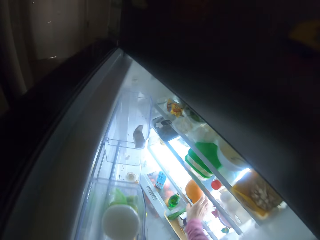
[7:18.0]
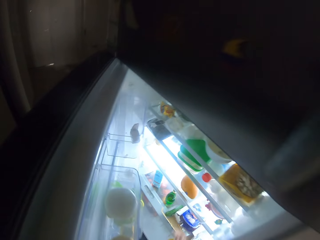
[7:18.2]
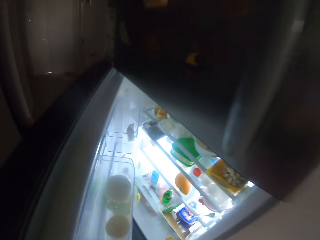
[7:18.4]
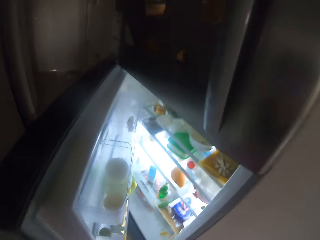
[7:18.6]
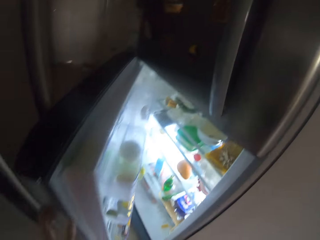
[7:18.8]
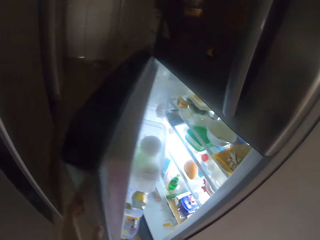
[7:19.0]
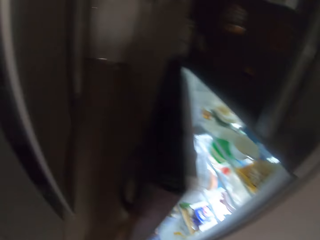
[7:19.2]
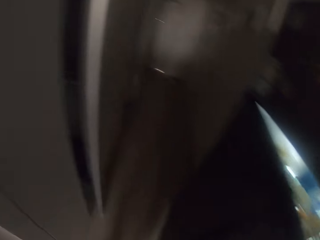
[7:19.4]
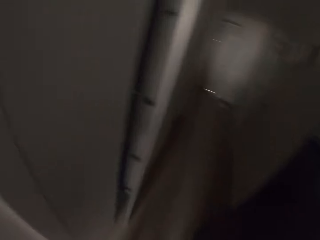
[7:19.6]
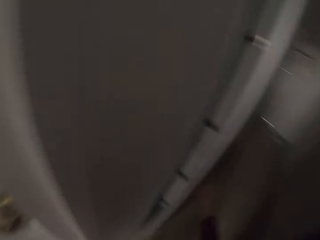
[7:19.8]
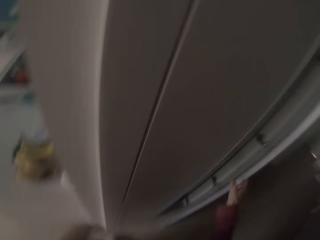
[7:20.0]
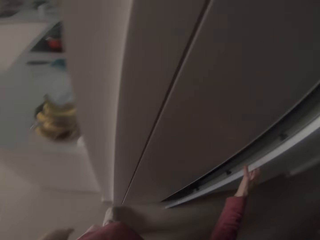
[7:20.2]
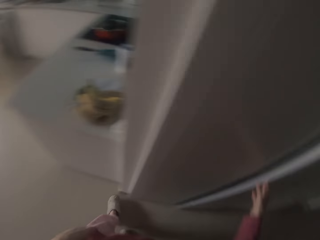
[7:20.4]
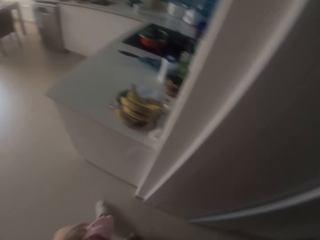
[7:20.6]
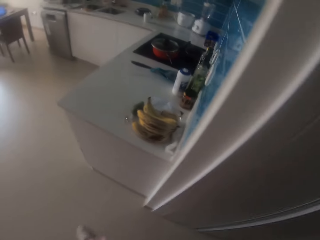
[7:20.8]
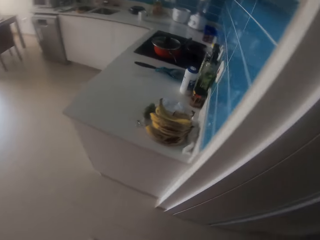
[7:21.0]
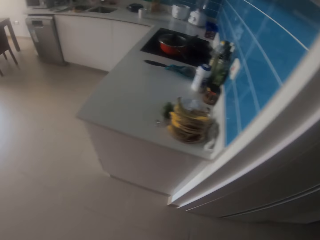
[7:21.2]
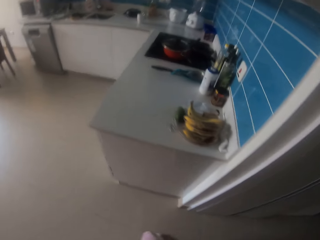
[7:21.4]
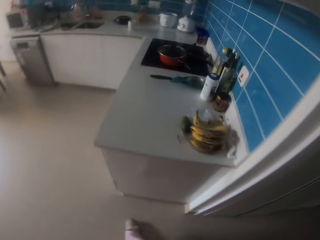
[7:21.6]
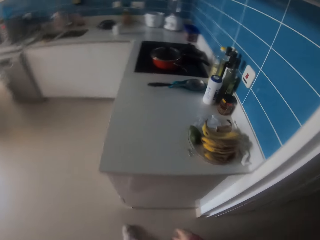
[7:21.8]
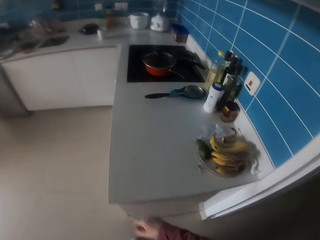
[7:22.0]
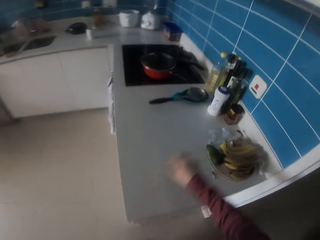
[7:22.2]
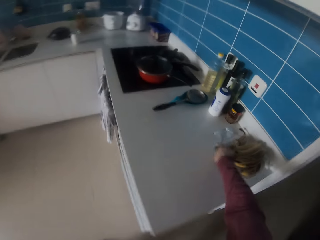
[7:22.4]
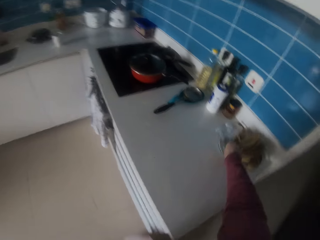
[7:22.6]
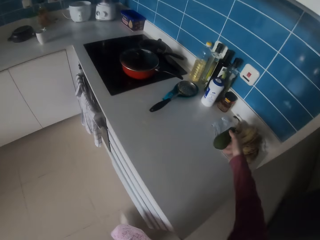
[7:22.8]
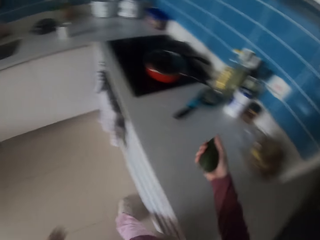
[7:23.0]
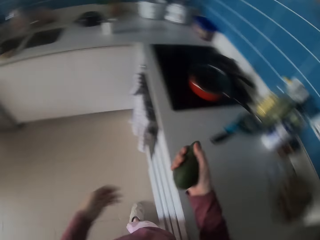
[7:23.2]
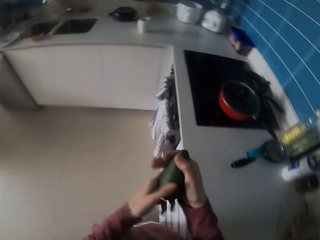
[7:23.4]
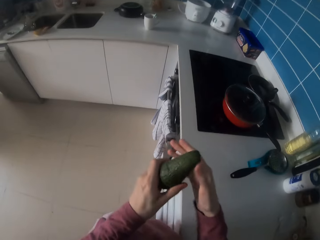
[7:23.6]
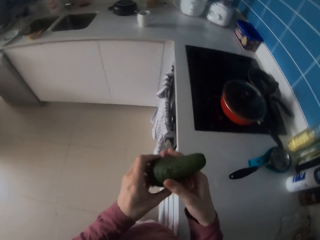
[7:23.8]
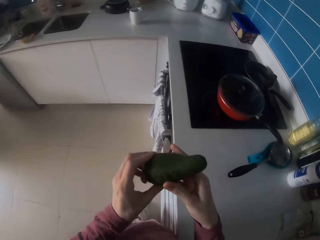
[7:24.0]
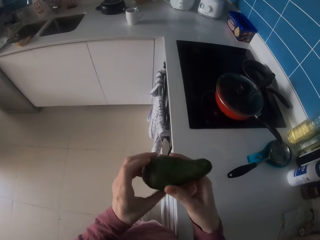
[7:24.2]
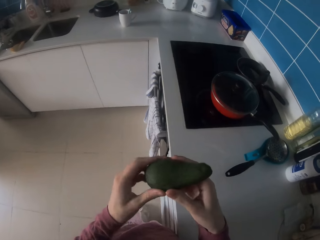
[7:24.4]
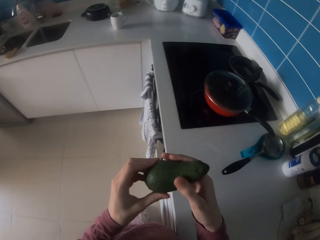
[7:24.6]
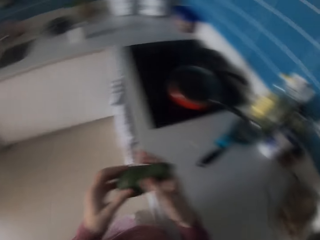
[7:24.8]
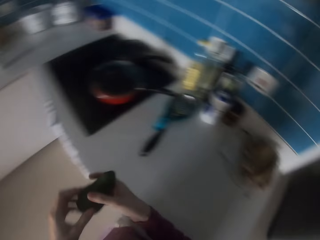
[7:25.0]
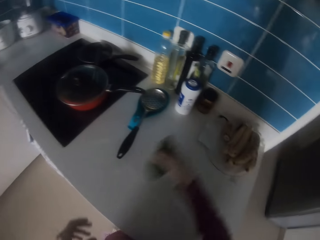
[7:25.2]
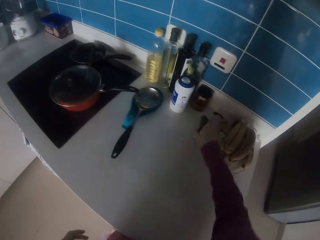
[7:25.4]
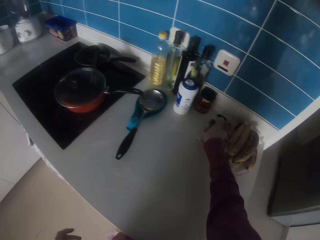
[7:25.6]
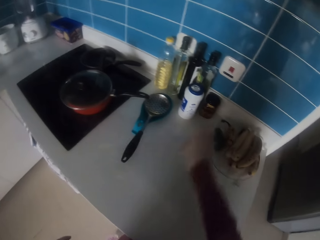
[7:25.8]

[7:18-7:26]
The camera wearer puts the mango in the fridge. They close the fridge. They walk away from the fridge. They pick up the avocado. They hold the avocado. They put down the avocado.

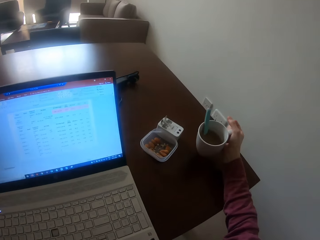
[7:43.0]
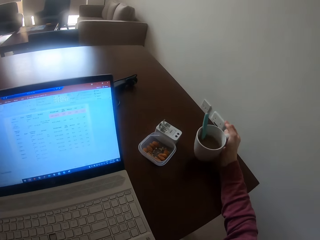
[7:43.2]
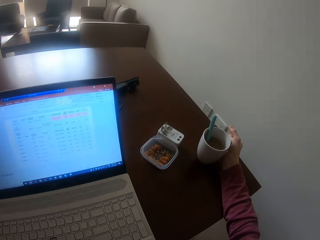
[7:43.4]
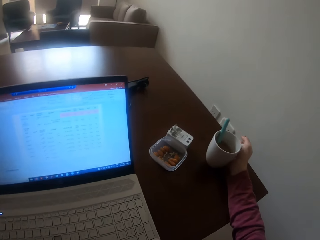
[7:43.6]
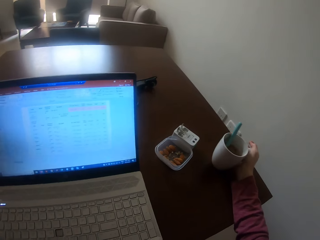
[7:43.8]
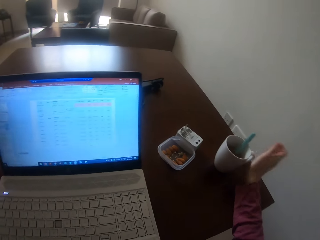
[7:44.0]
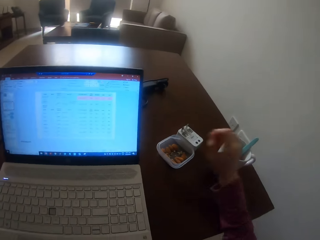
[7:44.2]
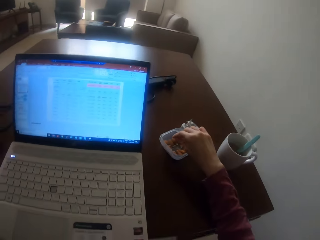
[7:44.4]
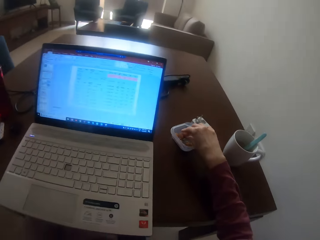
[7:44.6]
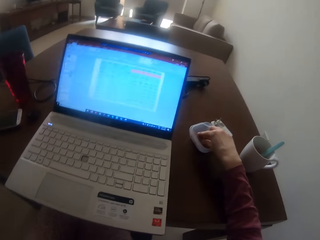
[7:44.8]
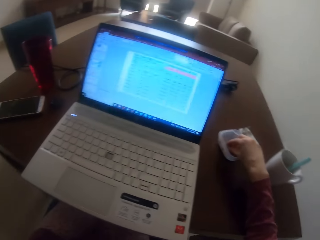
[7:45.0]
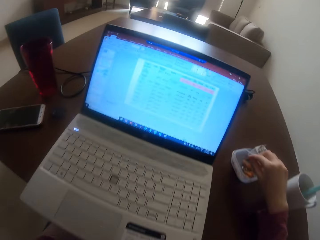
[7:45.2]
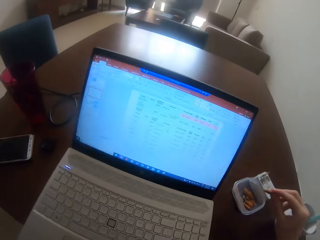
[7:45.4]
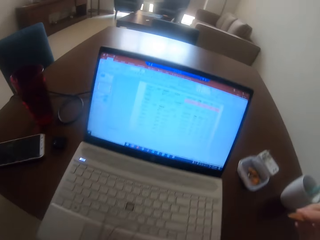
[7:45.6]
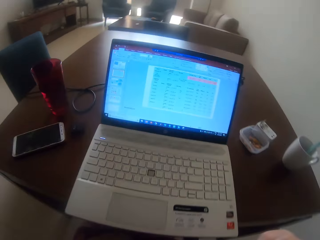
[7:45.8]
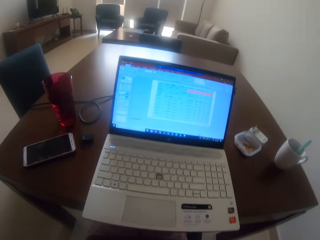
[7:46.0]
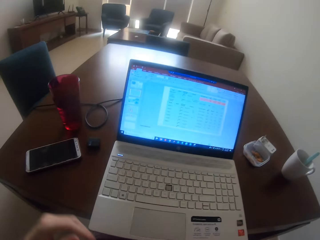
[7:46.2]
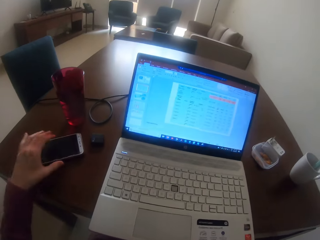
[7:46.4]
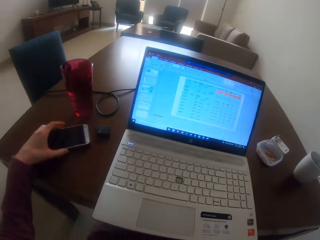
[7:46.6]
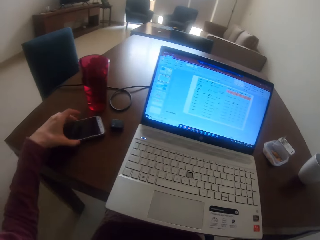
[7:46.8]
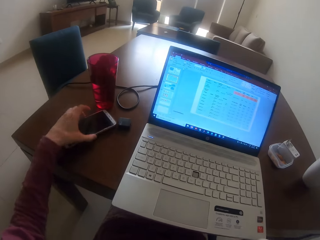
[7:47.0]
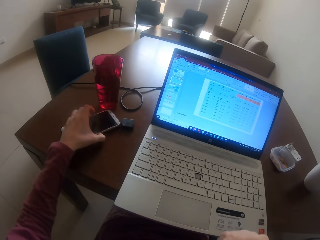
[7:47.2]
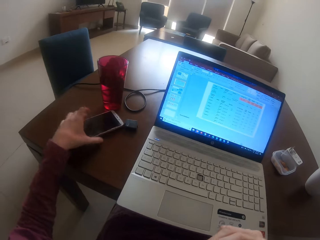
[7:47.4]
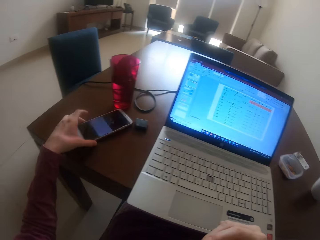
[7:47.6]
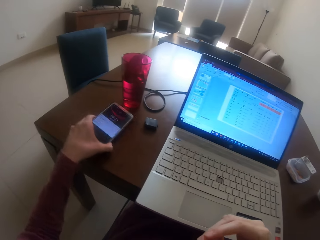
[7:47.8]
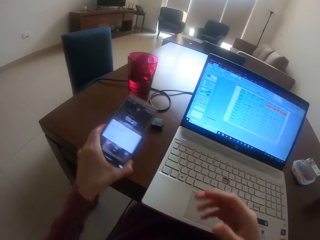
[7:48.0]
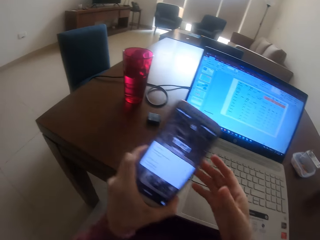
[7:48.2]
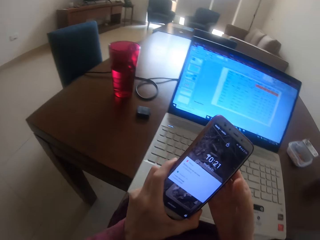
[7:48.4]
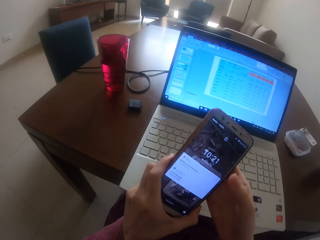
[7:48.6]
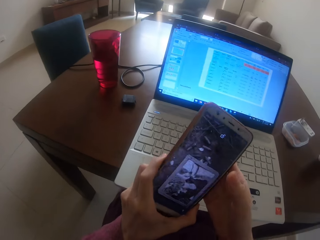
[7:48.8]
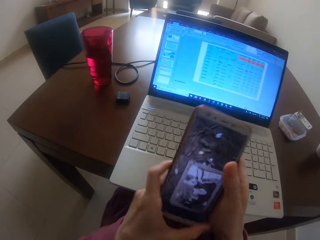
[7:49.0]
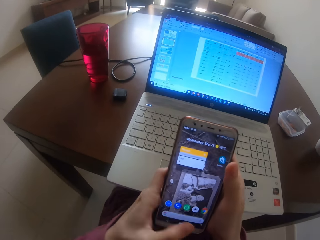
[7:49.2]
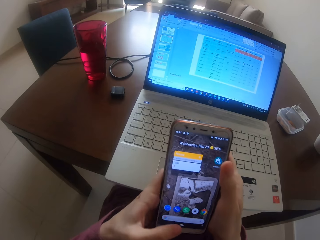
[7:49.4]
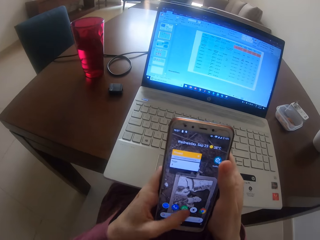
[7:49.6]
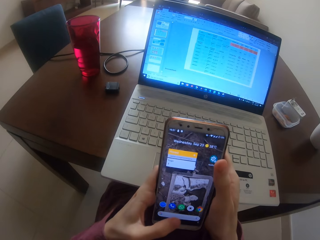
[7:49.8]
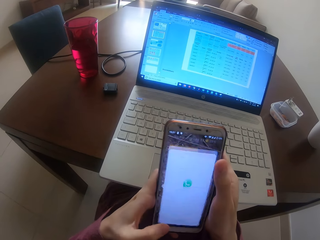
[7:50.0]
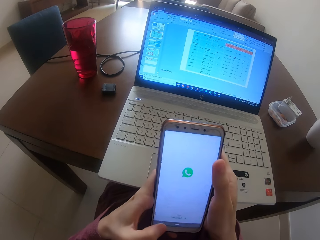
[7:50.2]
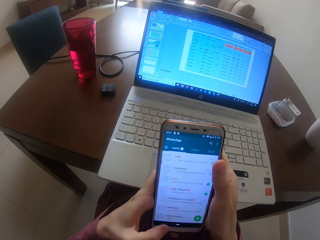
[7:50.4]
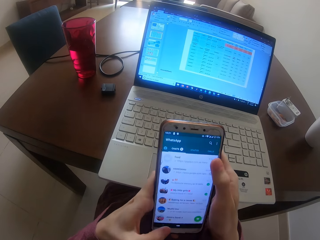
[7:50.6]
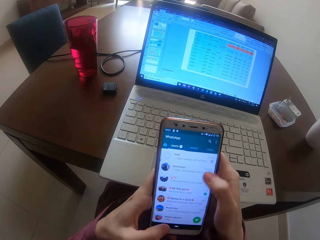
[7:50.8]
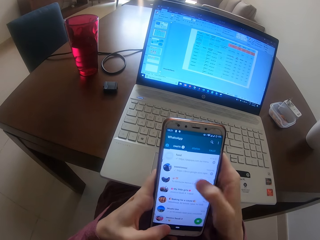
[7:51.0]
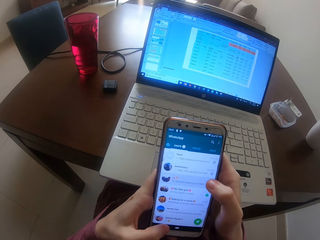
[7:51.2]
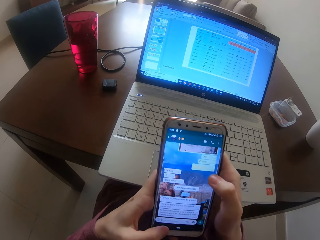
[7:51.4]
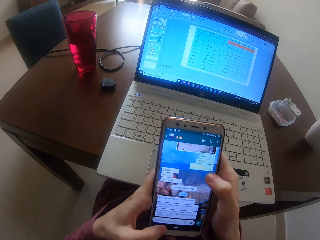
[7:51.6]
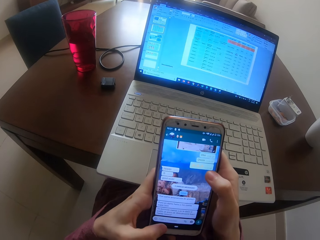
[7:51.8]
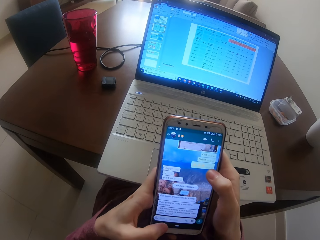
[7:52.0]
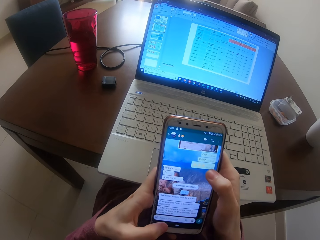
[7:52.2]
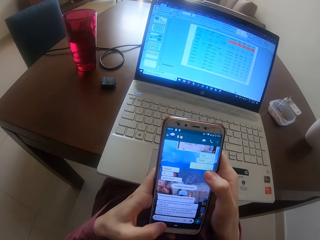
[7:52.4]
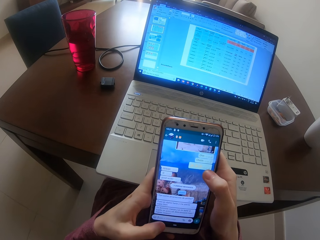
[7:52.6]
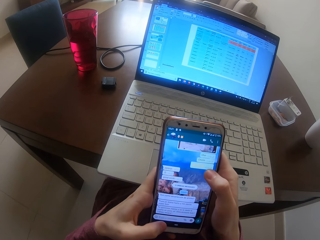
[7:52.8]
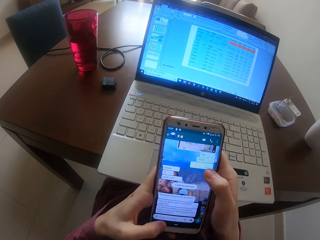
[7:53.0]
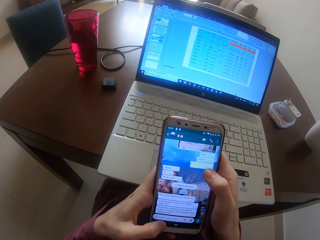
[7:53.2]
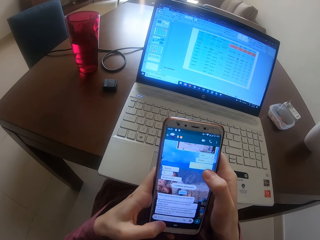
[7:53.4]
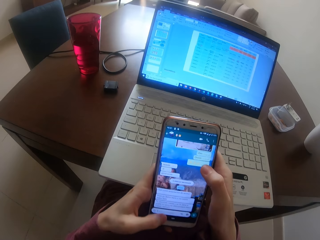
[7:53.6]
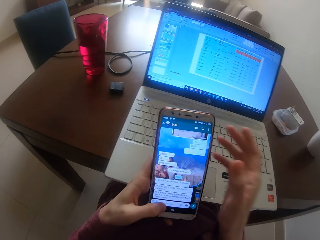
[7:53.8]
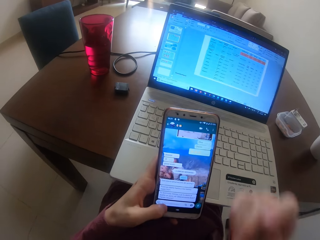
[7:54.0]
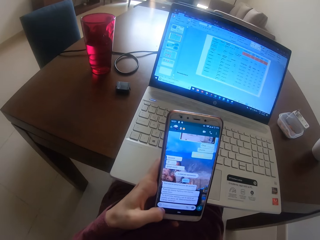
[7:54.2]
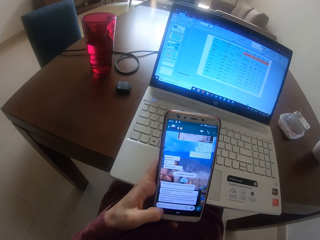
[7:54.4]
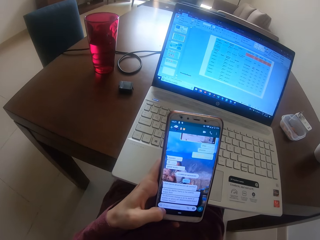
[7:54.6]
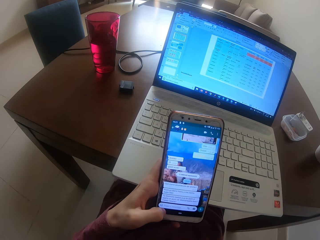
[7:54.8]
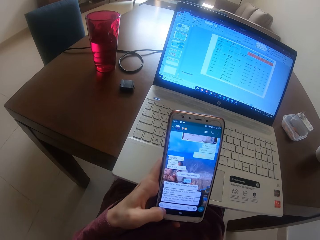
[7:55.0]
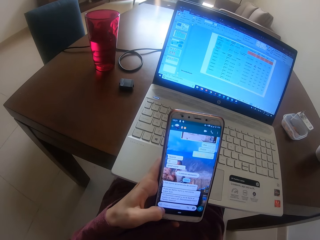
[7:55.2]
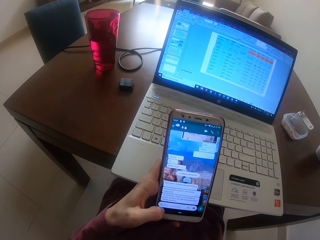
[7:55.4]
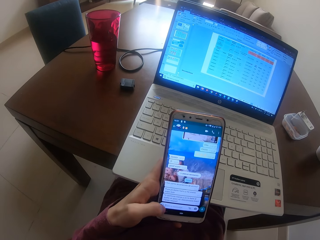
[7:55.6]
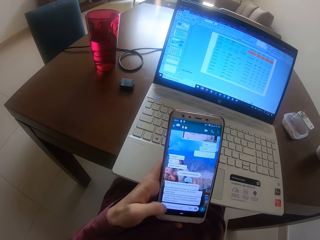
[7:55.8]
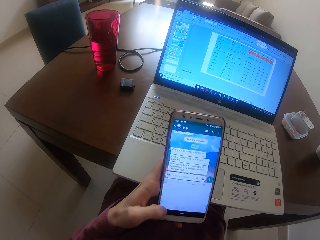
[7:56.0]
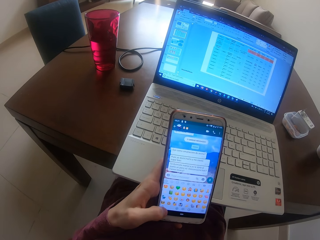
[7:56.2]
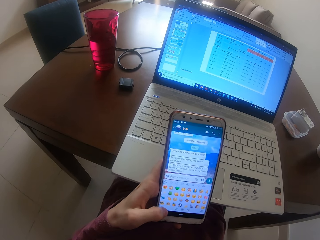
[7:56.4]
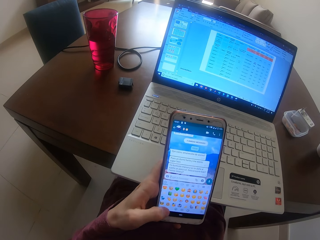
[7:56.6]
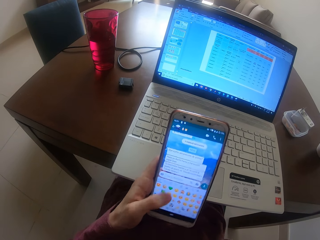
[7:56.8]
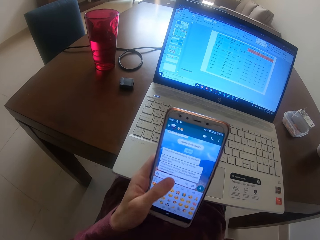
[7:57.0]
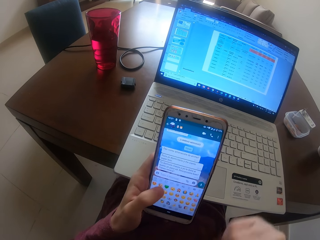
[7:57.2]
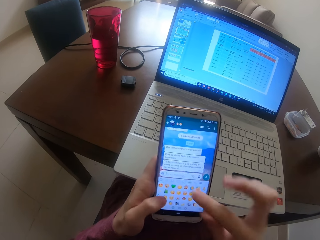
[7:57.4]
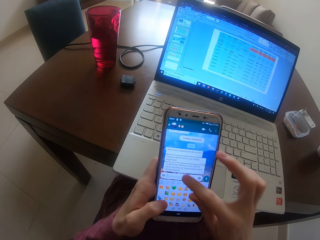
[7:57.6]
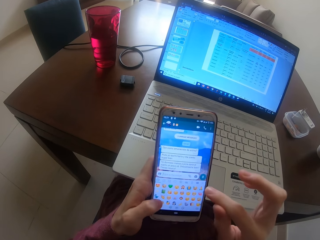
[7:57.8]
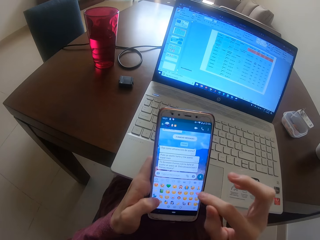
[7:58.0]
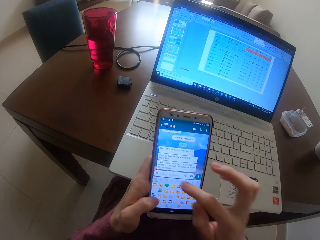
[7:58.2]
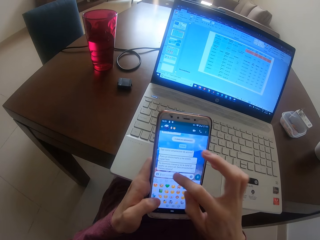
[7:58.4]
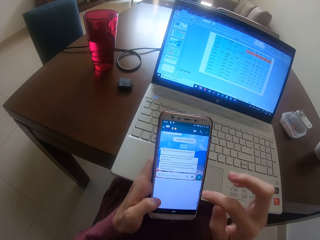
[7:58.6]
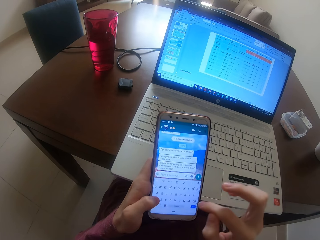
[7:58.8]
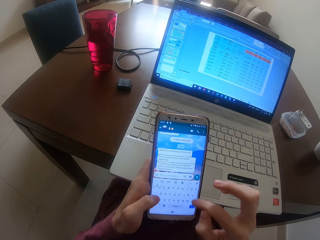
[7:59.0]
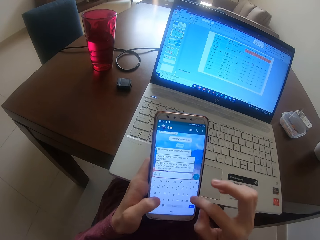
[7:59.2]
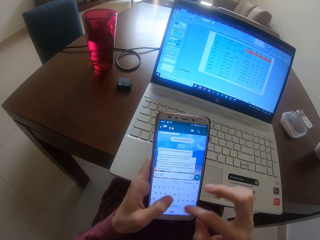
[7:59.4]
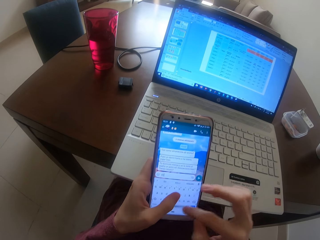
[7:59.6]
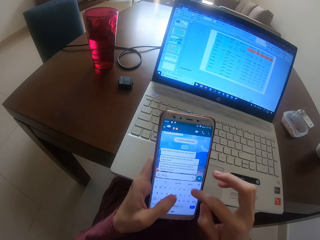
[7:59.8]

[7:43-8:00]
The camera wearer places the coffee in the table. He picks up the peanuts and puts the peanuts in the mouth. He picks up the phone. He looks at the phone. He operates the phone. He dials the phone. He puts down his hand.
